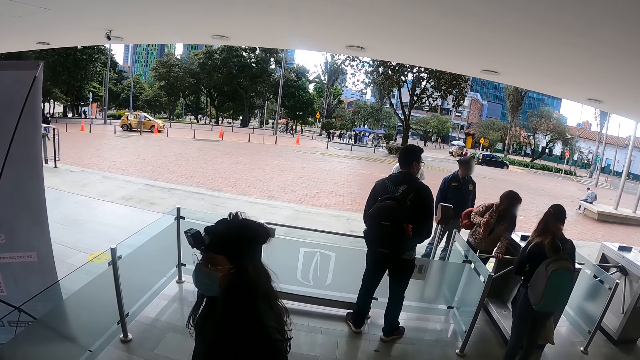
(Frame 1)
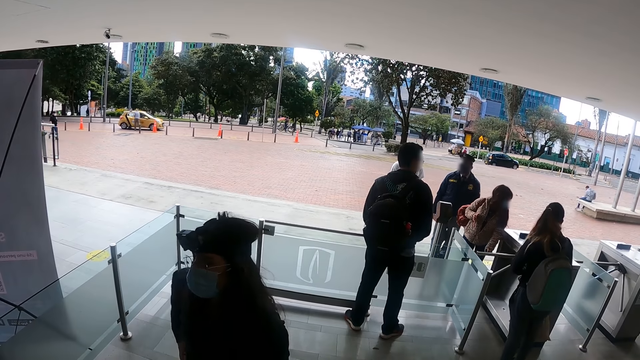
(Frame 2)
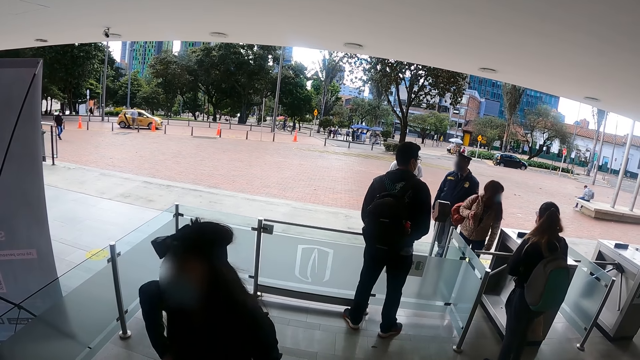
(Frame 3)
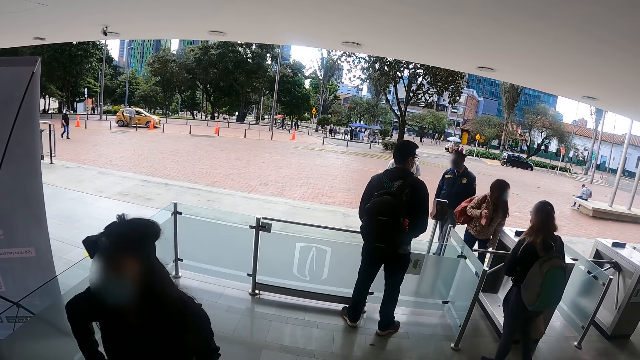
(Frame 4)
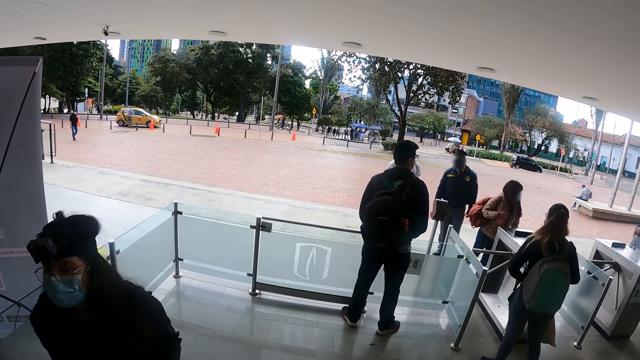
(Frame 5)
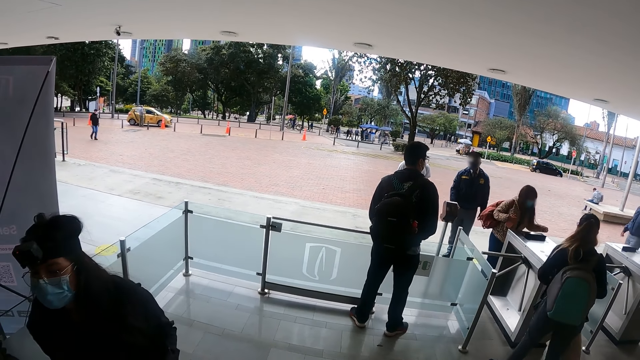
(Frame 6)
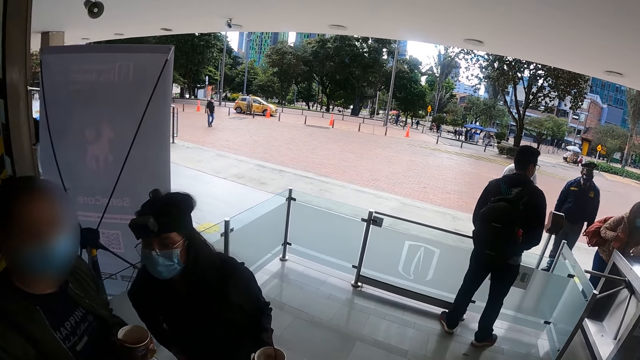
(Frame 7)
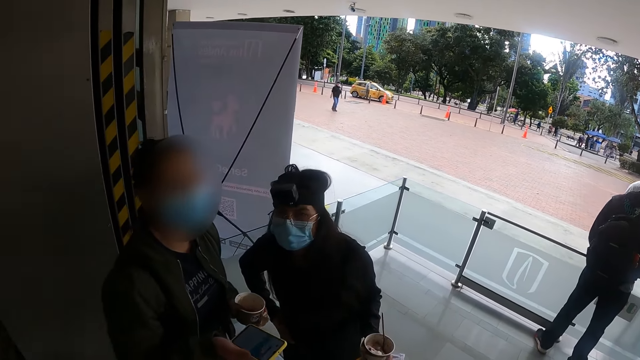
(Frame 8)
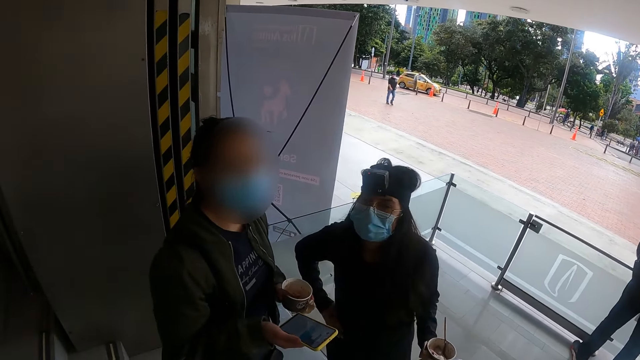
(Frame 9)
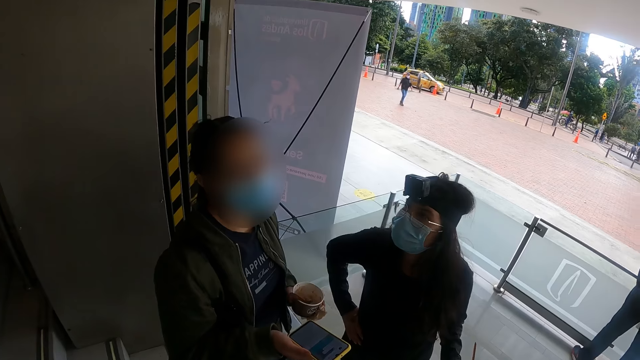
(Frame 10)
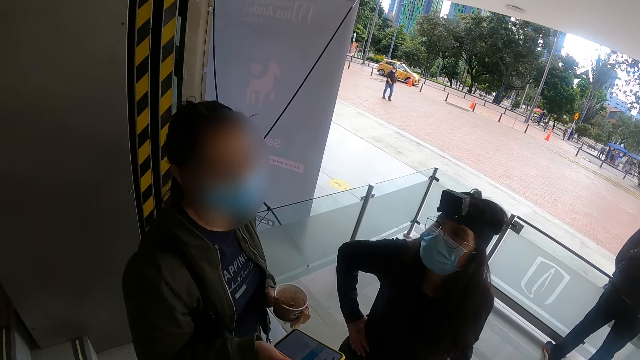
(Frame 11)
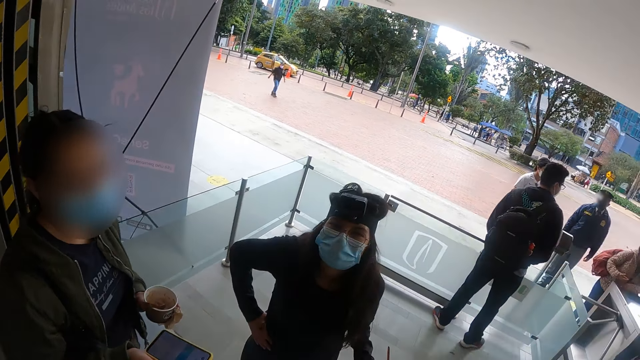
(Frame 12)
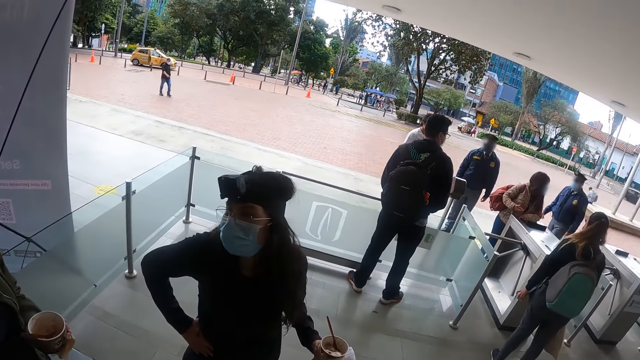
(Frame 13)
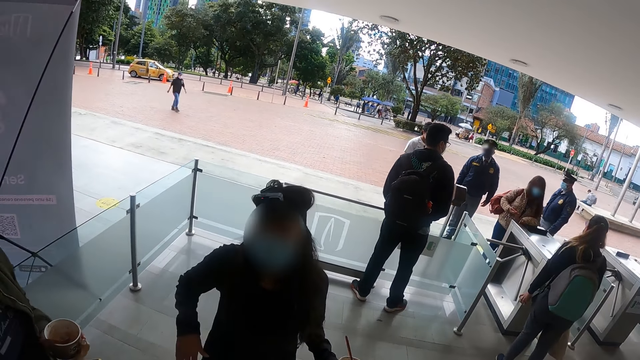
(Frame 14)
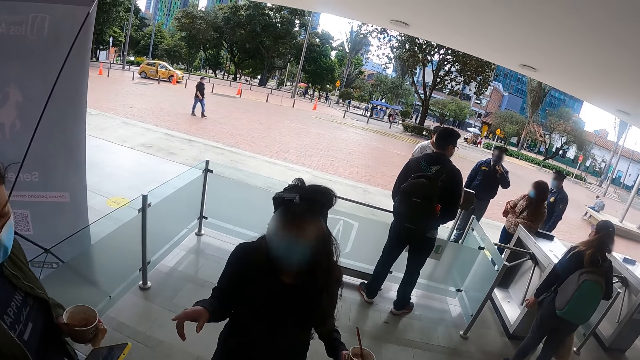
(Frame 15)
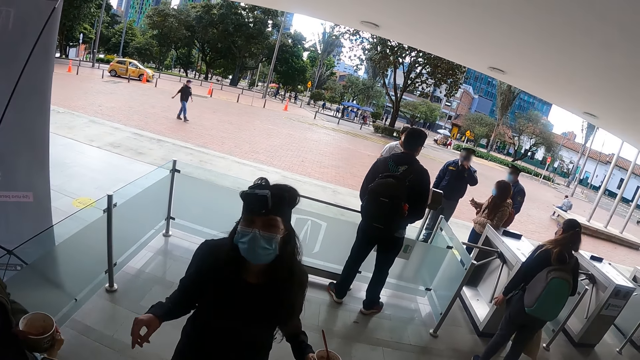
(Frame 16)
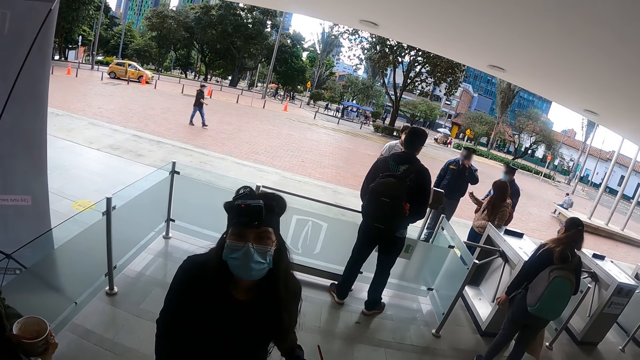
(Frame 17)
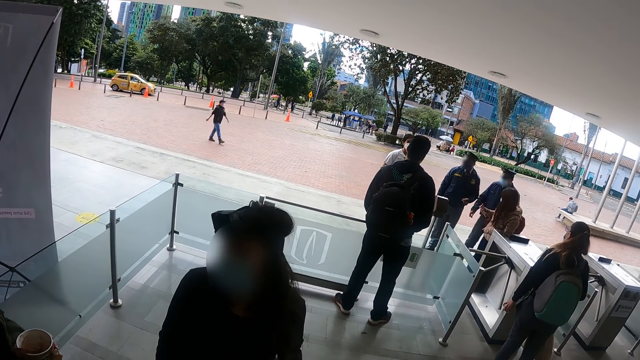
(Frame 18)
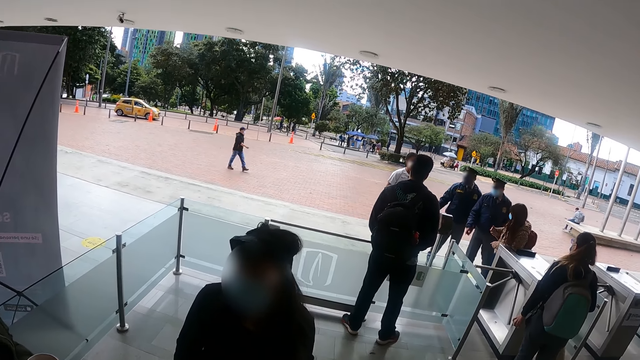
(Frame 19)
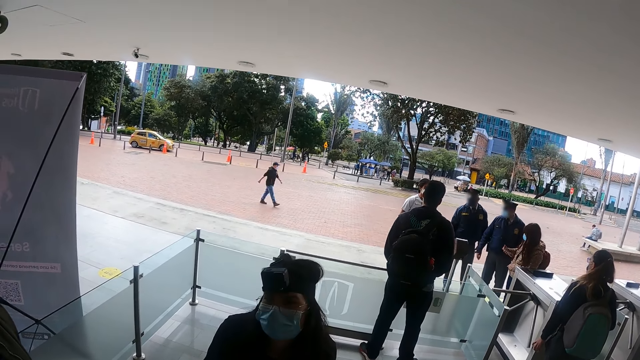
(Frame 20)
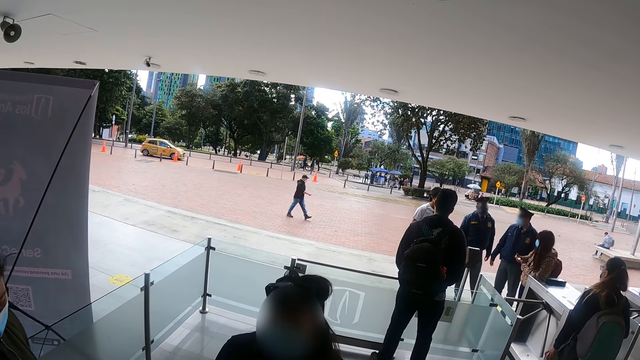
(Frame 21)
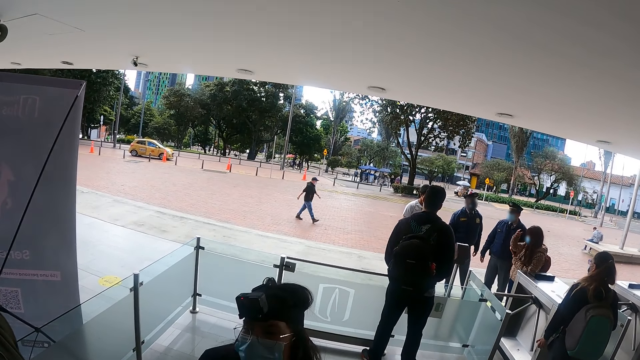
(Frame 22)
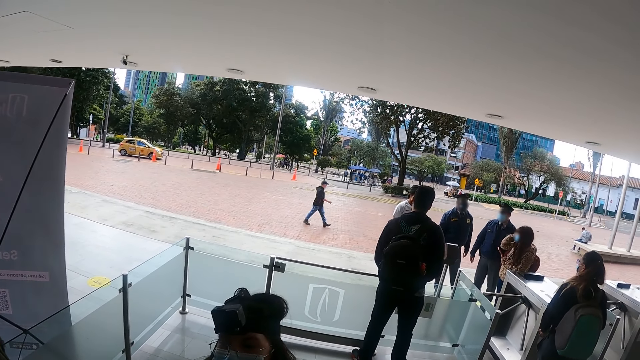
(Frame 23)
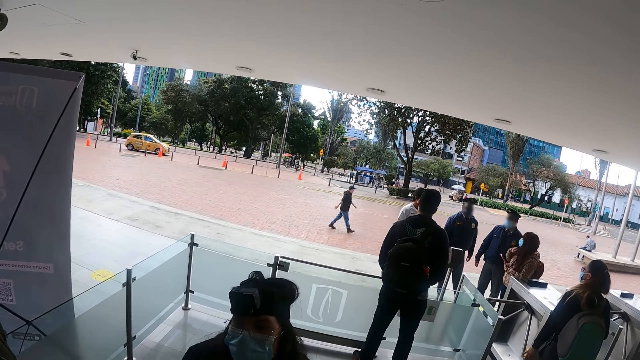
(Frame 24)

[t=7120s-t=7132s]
A person converses with the camera wearer.

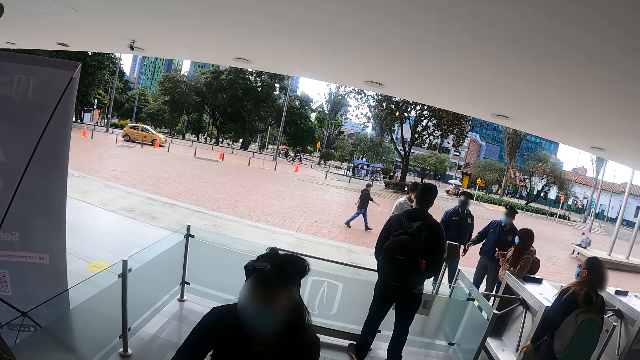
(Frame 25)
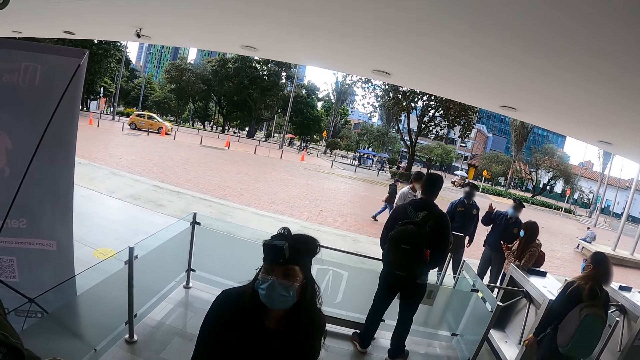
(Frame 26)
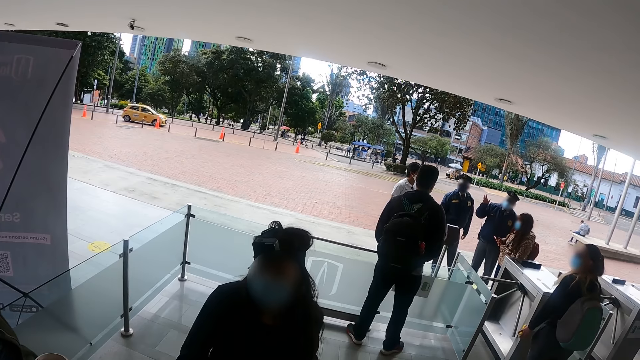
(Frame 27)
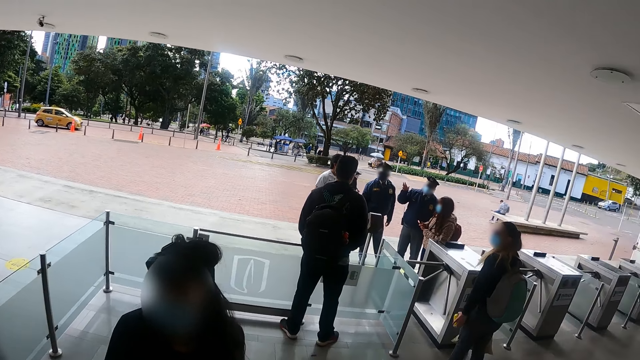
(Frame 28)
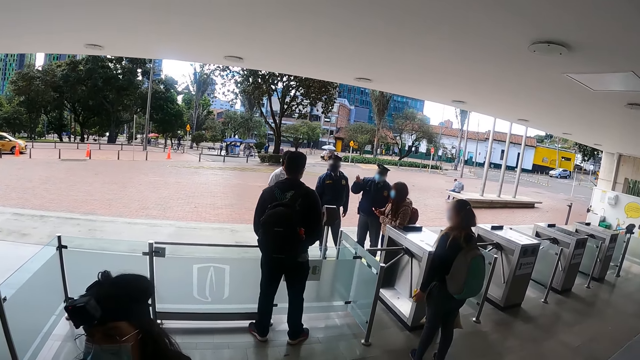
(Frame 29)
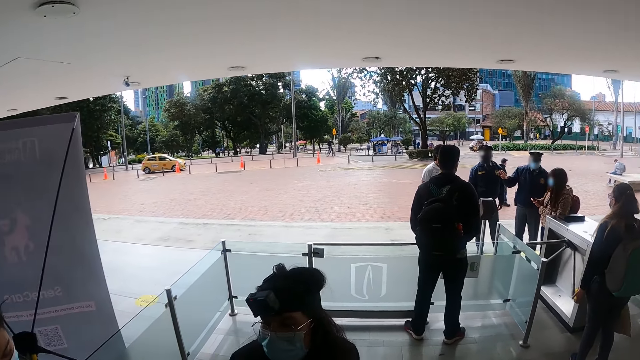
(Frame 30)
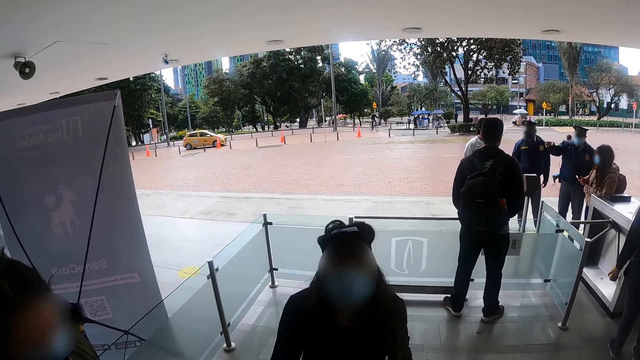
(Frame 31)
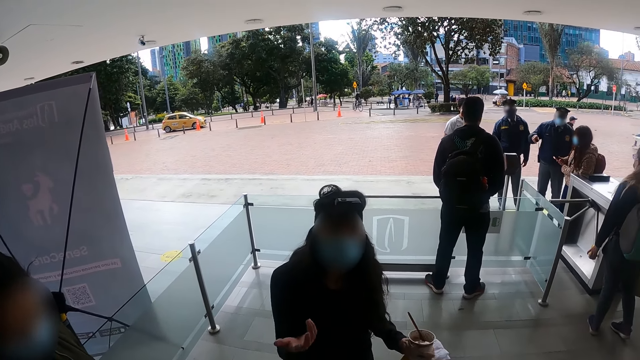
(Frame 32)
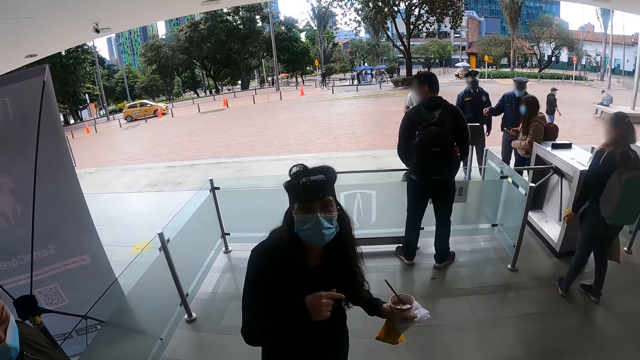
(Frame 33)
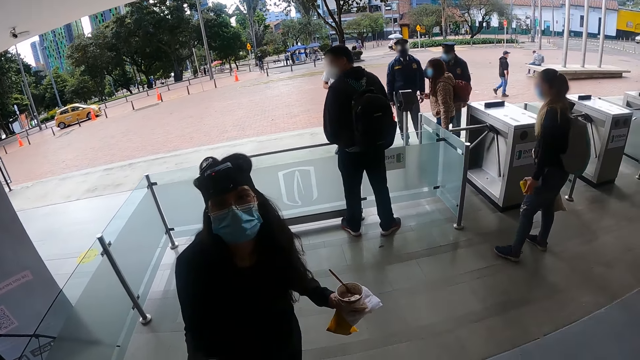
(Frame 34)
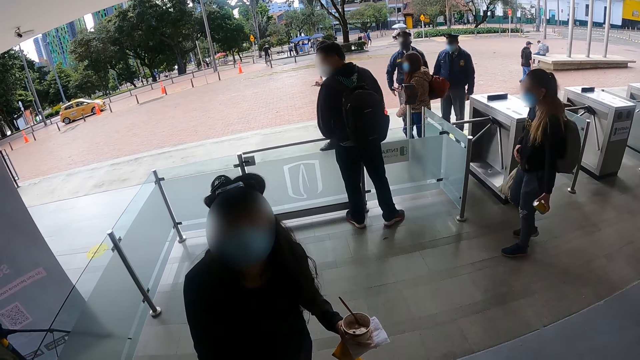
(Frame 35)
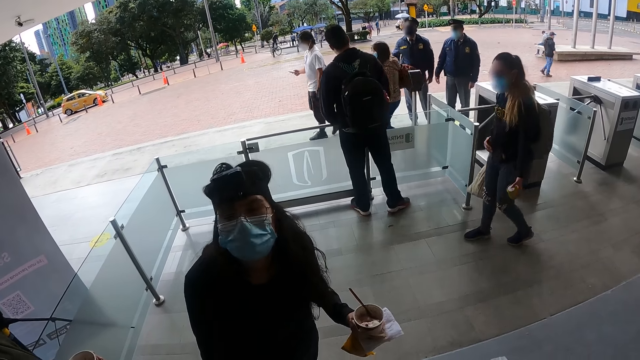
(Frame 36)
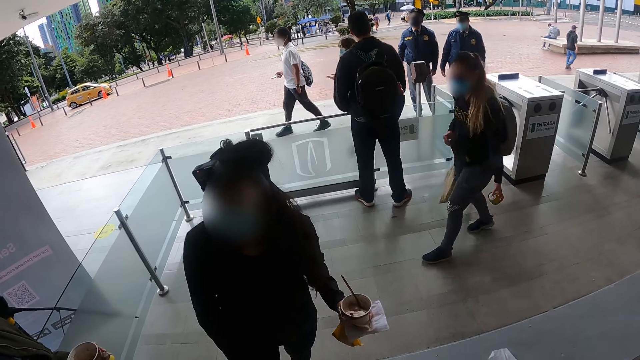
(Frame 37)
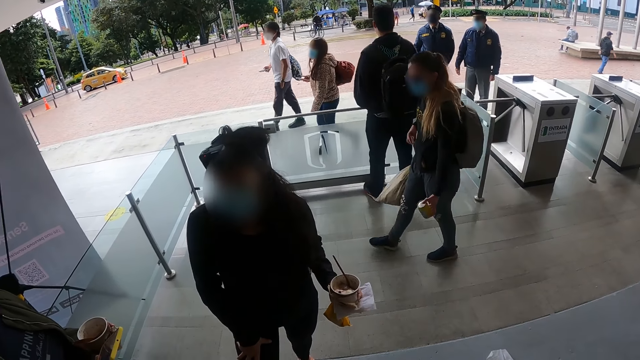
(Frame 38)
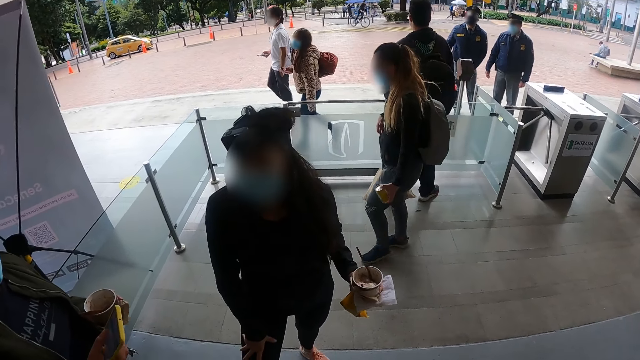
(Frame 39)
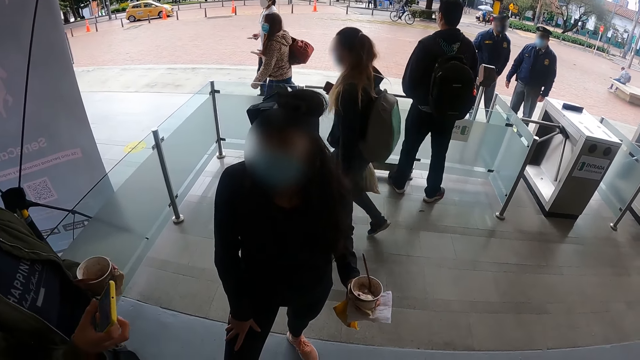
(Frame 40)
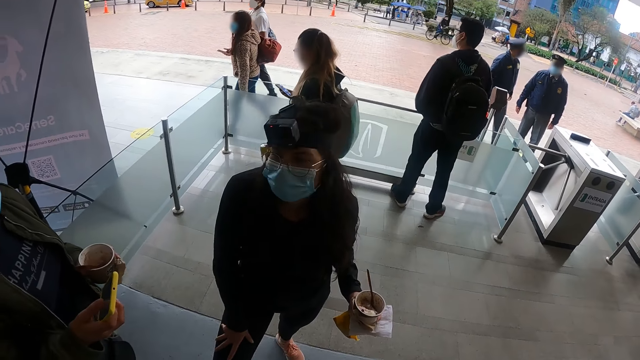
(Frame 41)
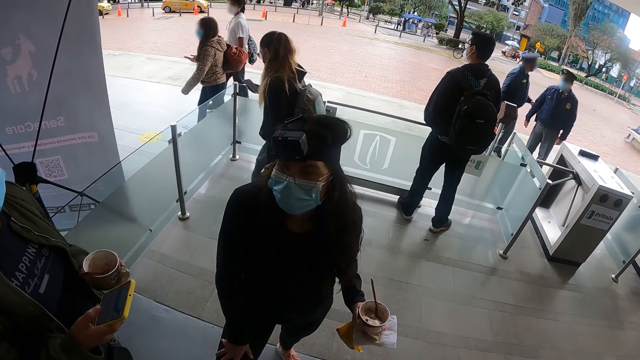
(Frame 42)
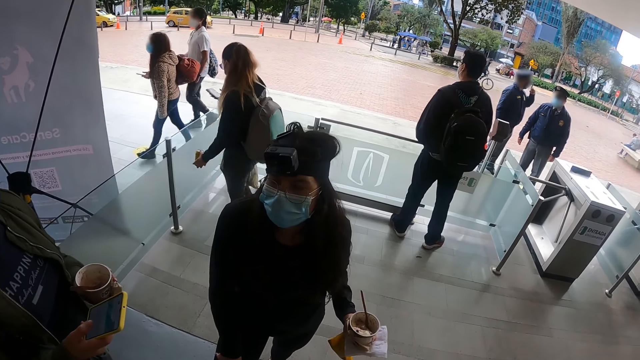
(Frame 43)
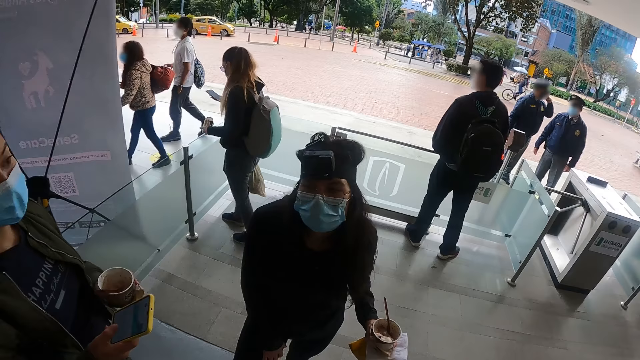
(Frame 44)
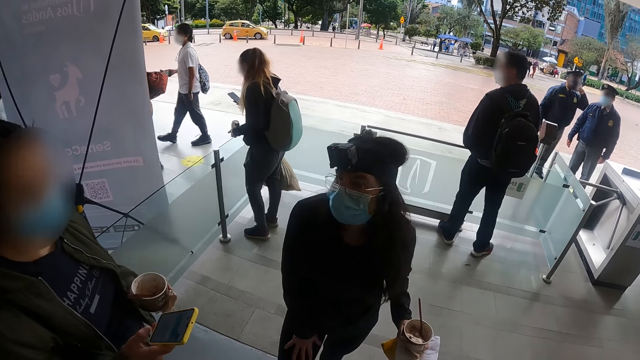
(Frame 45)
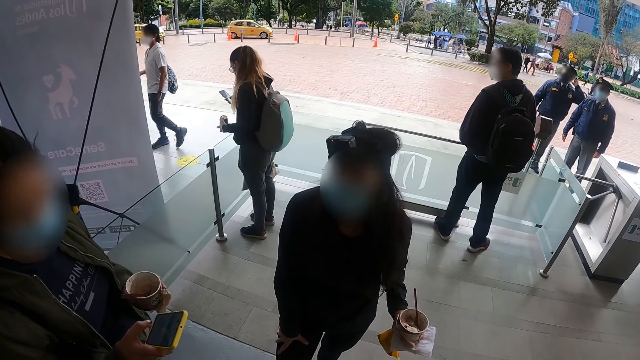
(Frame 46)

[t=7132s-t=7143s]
A person types on a phone.
